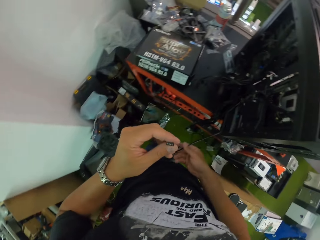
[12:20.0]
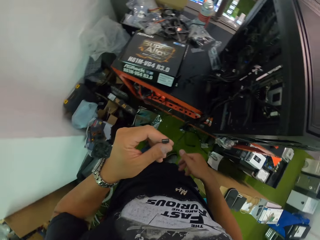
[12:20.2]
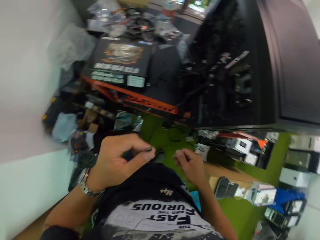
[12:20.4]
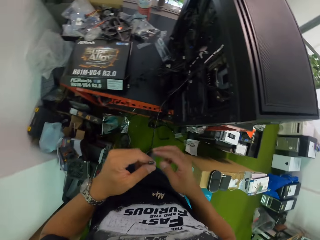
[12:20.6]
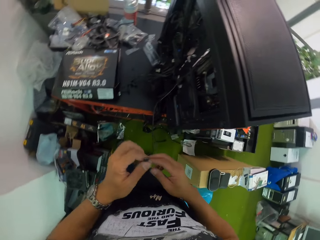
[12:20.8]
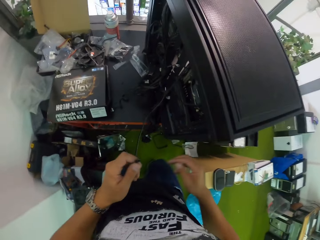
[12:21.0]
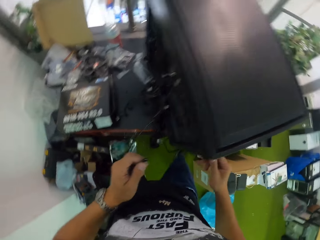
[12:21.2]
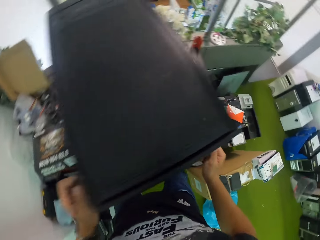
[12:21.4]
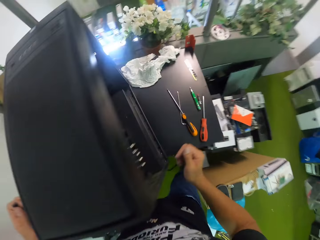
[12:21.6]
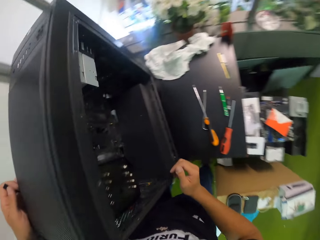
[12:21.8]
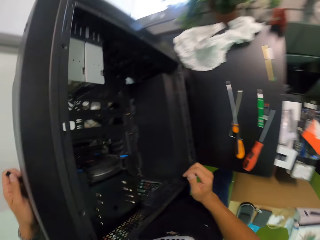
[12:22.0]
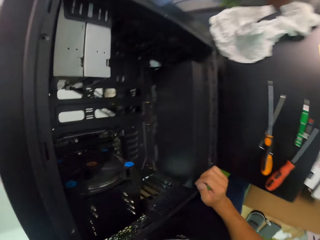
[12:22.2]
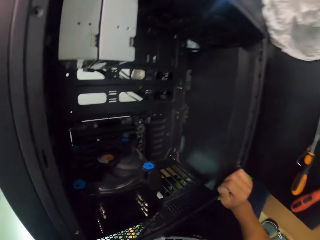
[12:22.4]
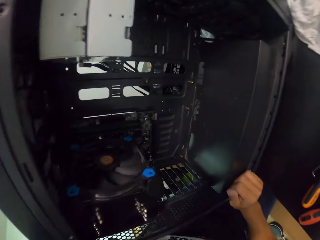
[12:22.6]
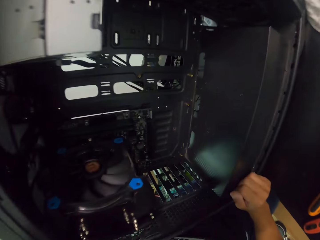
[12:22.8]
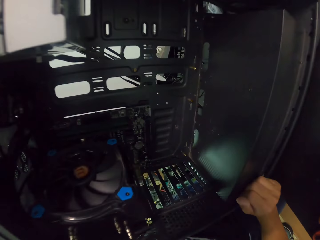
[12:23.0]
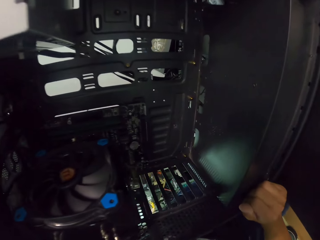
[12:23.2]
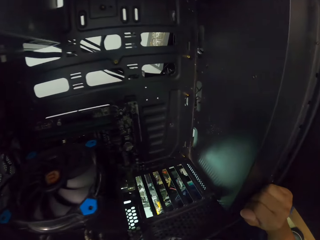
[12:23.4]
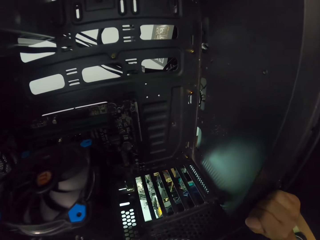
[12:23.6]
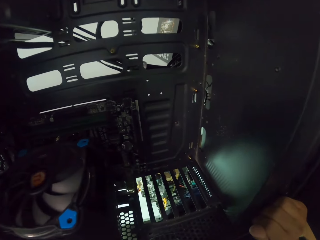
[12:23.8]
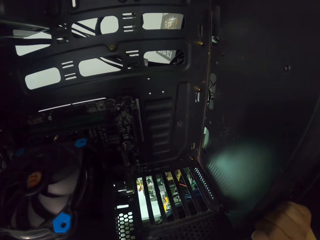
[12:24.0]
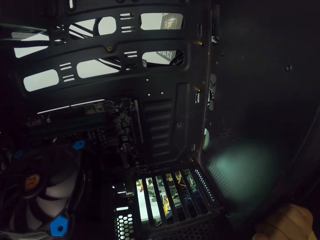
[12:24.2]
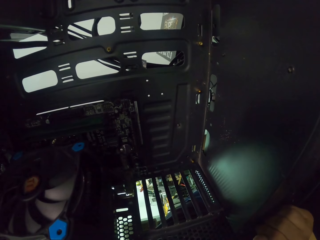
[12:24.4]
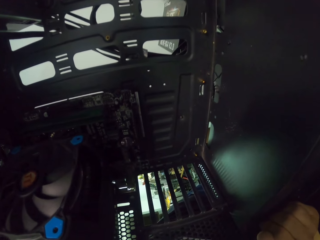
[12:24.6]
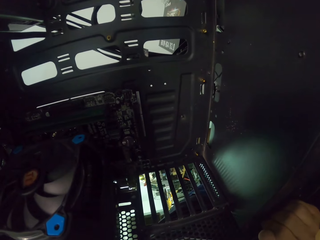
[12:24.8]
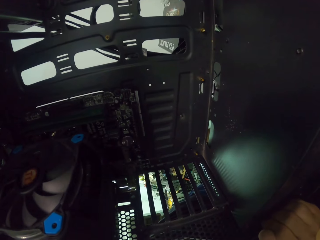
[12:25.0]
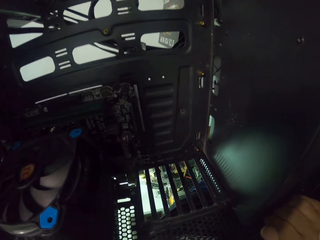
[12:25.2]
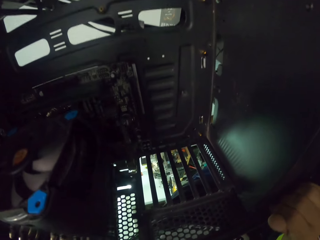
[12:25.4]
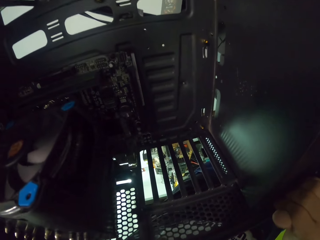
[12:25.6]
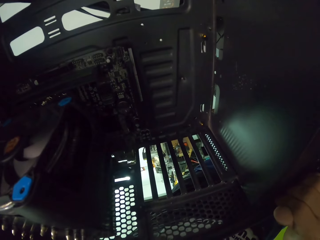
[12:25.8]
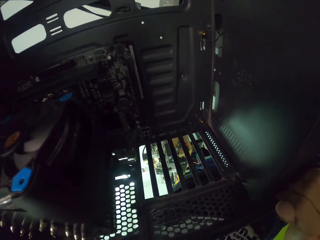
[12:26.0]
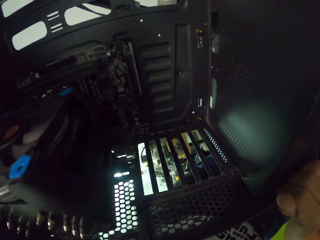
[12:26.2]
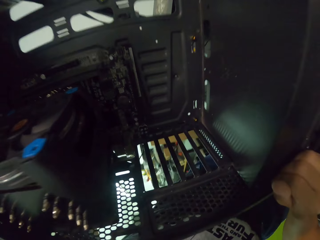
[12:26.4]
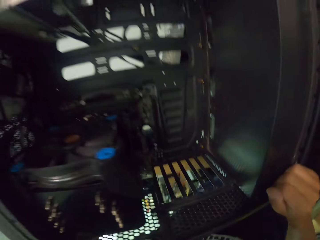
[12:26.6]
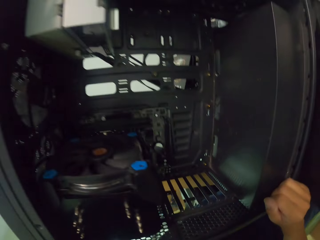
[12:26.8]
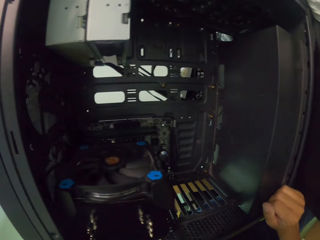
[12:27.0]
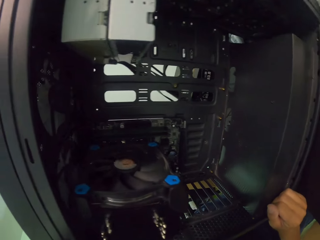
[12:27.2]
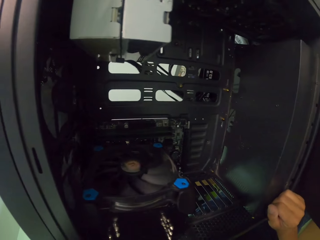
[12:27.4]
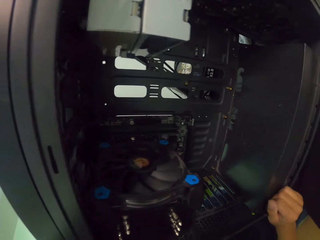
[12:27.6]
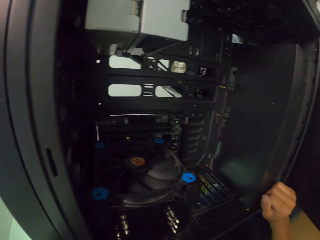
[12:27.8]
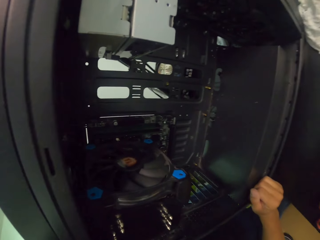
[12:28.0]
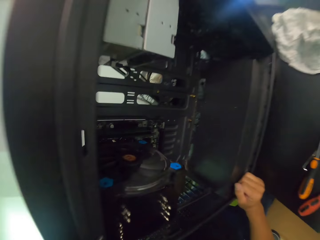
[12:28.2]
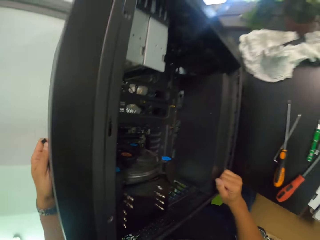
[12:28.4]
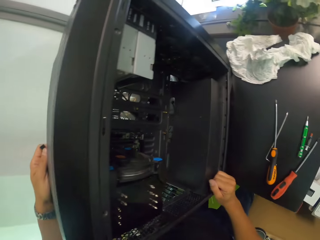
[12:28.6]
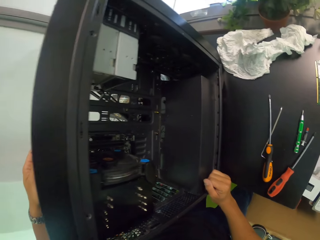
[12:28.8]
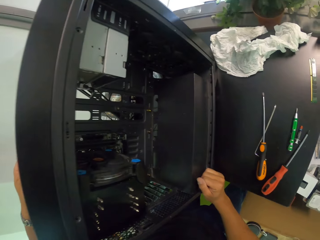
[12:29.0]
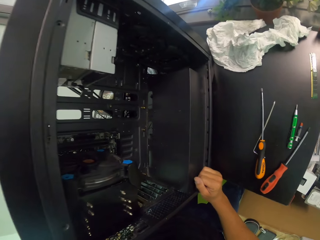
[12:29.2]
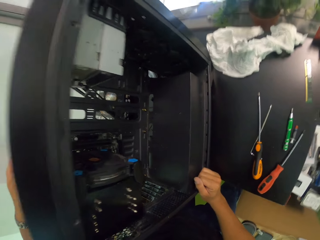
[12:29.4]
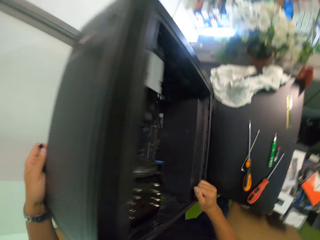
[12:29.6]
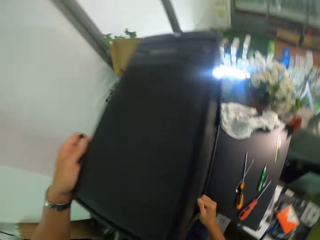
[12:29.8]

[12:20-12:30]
The camera wearer looks at something.

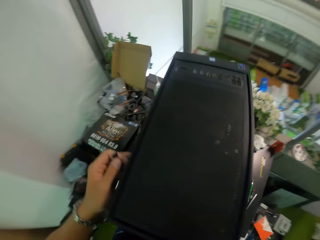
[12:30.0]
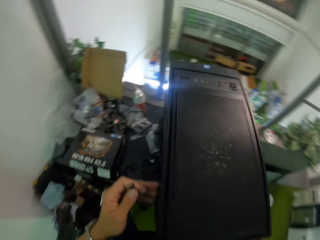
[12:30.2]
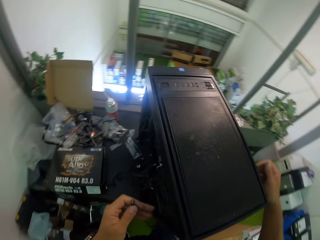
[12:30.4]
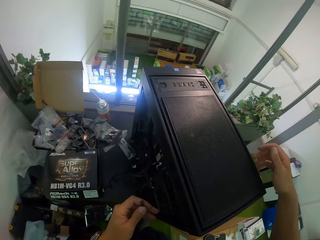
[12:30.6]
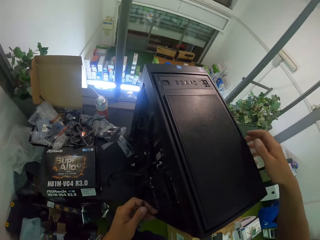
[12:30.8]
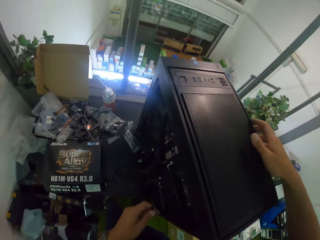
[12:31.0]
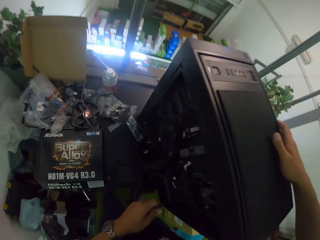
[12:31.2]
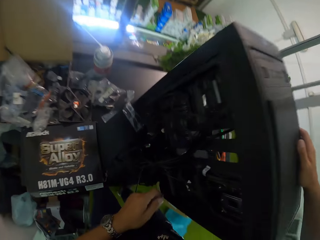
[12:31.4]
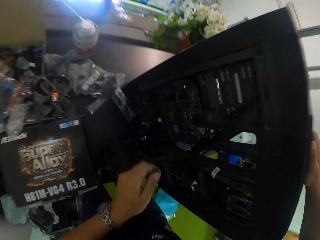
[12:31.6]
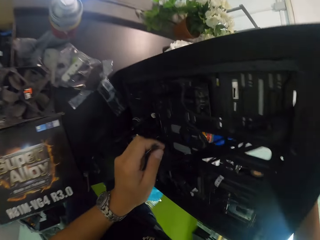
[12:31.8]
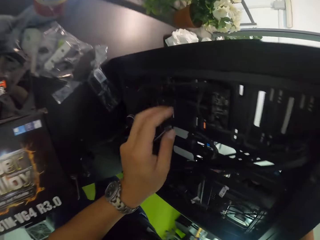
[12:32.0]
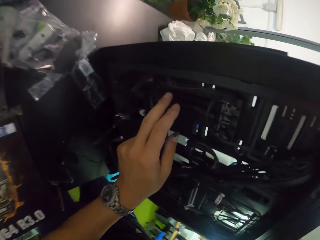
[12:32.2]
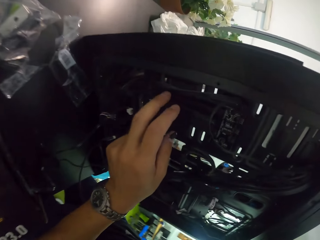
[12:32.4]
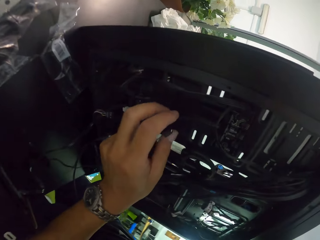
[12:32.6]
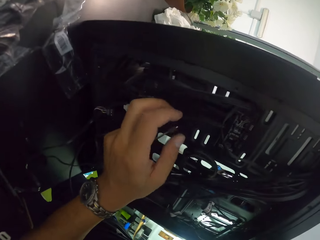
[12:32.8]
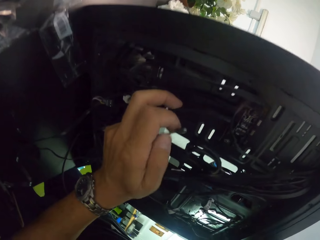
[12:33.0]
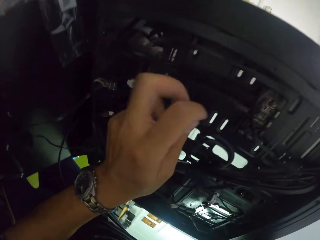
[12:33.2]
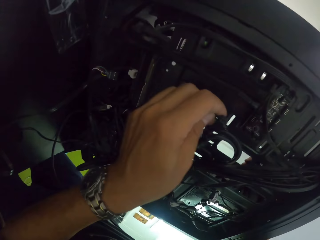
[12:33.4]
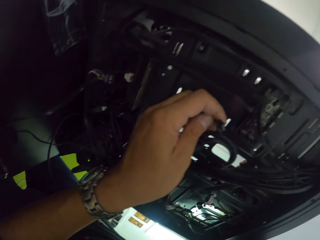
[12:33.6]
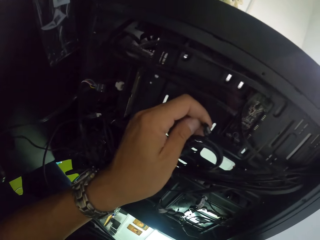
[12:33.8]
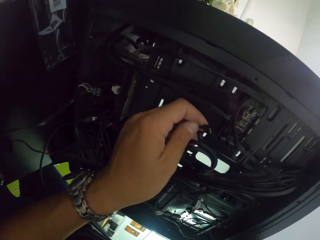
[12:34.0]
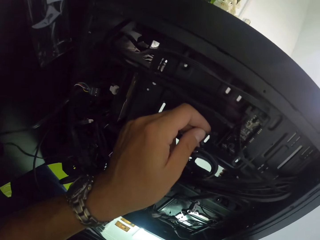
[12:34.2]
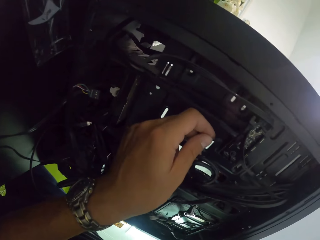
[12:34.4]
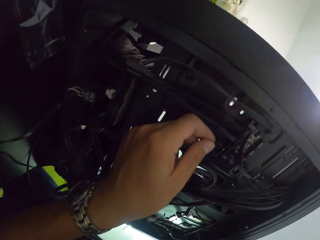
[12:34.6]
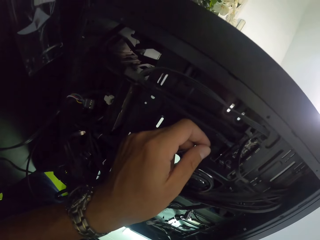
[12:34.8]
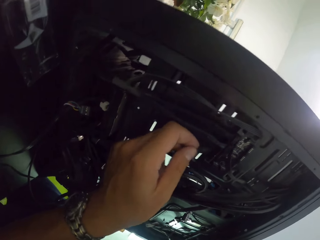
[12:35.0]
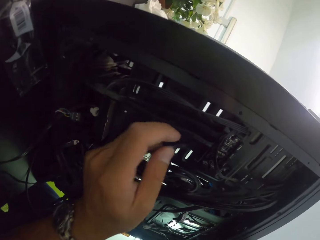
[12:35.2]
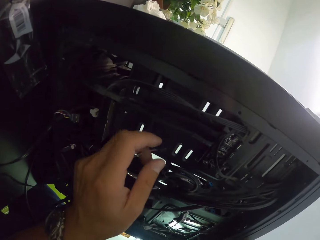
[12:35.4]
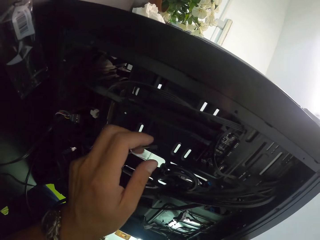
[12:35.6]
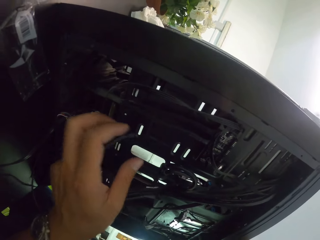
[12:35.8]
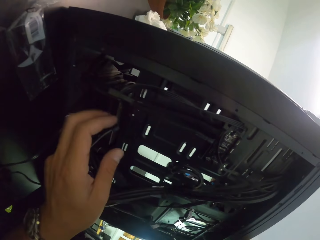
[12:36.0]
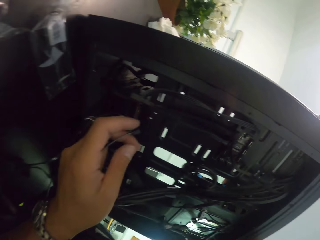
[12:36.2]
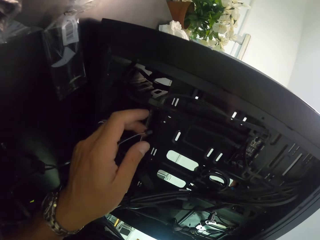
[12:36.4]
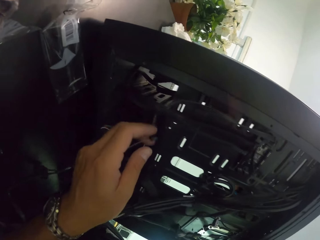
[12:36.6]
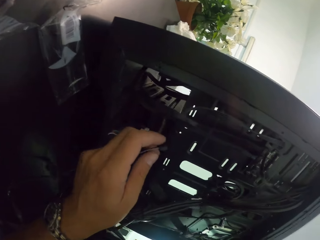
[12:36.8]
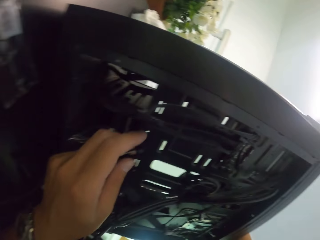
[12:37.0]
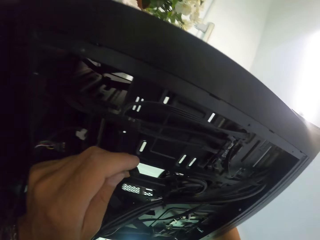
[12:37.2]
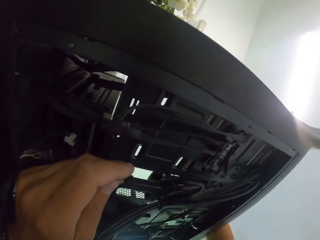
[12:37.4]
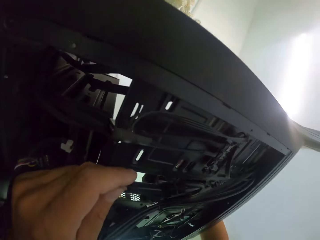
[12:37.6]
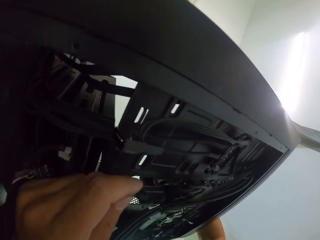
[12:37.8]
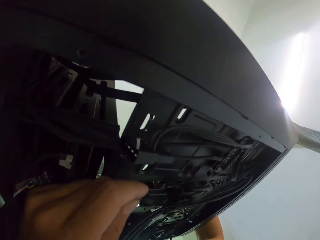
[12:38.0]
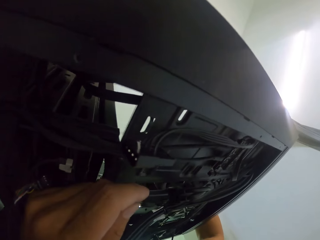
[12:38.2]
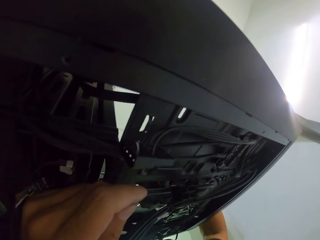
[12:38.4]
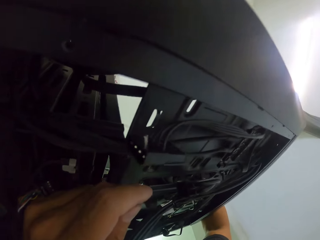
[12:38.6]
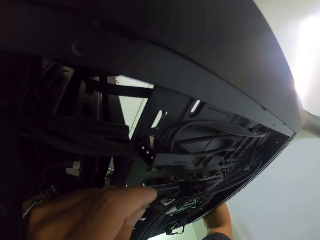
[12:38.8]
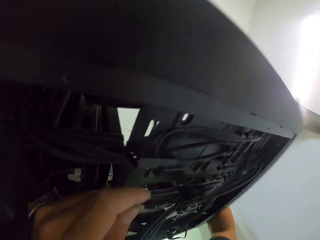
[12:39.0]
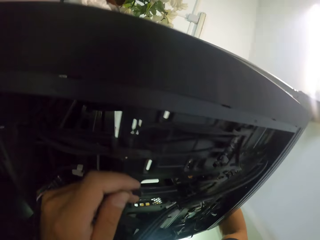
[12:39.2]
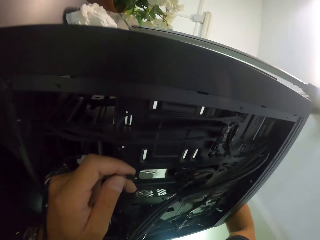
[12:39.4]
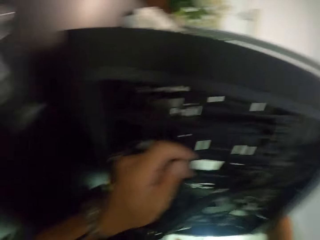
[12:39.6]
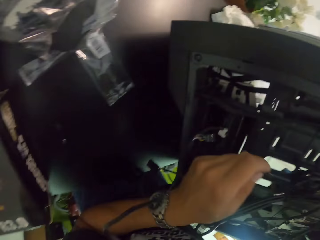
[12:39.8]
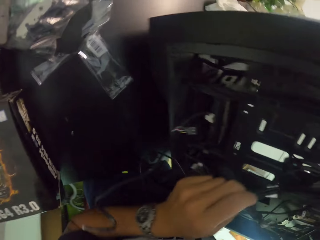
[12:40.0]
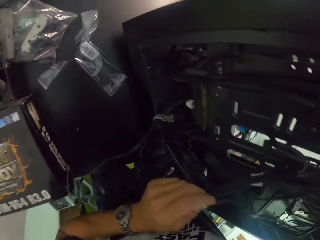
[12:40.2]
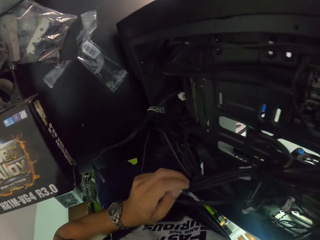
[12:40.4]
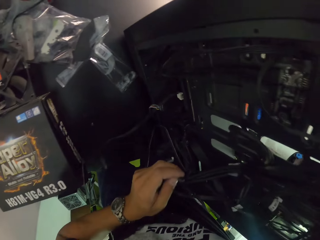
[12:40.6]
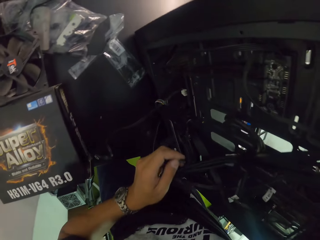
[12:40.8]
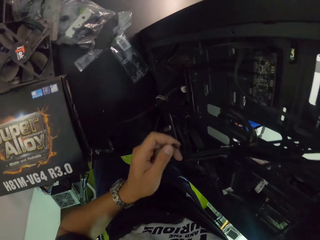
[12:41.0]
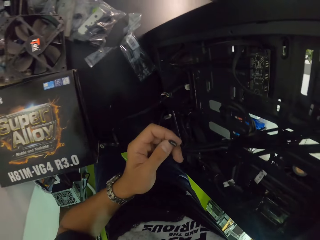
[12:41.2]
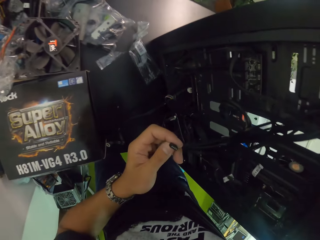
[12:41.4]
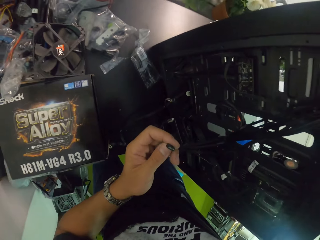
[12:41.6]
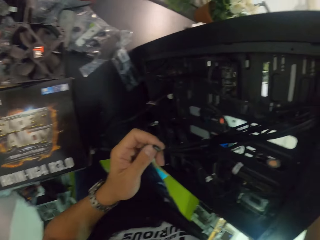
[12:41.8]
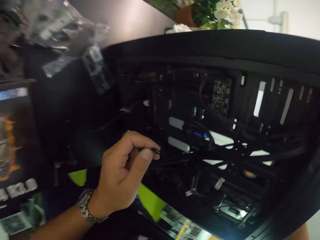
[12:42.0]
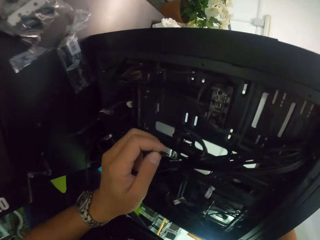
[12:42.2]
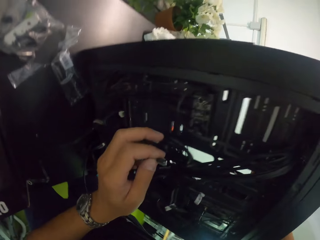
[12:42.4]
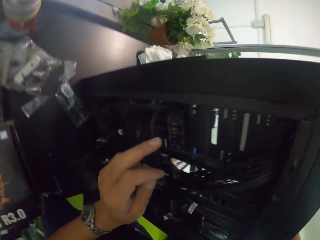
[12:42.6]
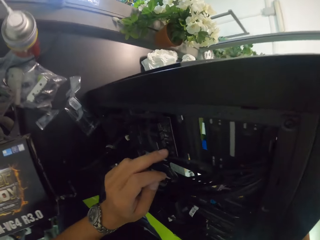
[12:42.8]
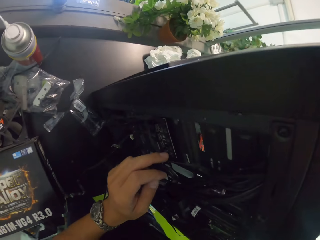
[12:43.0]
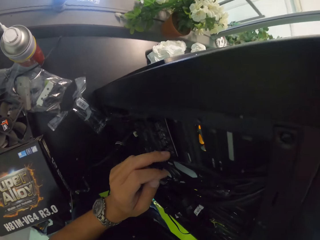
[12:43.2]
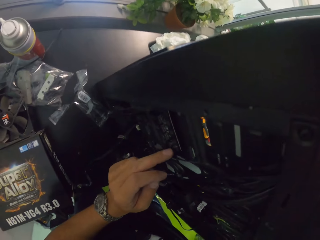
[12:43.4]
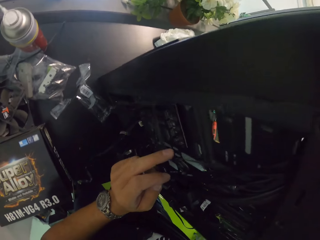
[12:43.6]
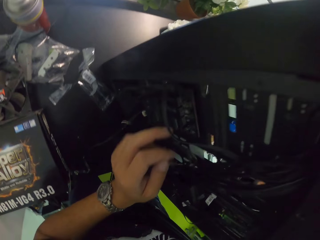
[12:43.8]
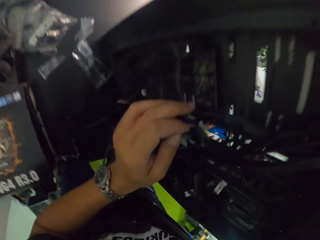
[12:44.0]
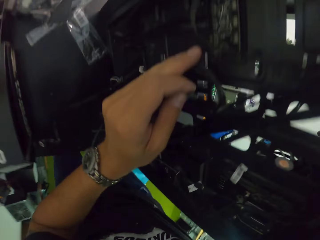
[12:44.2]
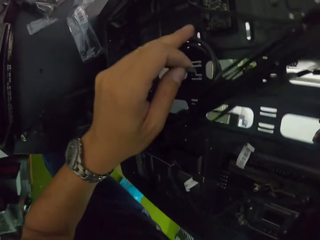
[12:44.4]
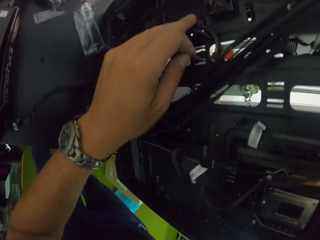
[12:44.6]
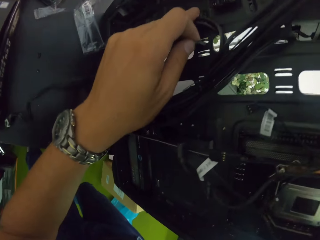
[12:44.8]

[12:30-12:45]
The camera wearer holds a black cable in his left hand. He touches the back of the computer case with his left hand.
